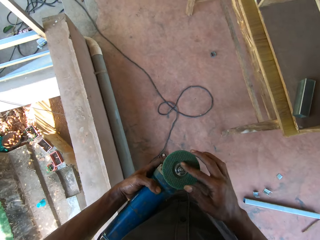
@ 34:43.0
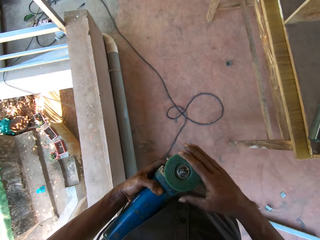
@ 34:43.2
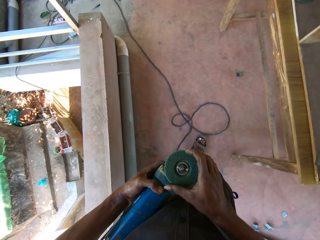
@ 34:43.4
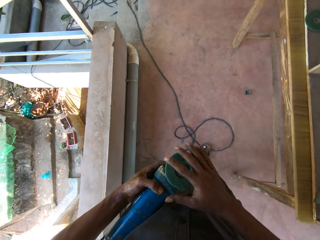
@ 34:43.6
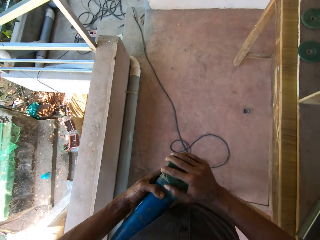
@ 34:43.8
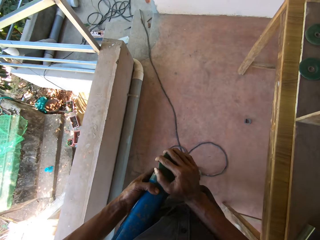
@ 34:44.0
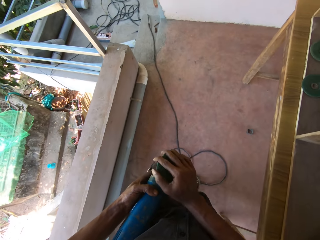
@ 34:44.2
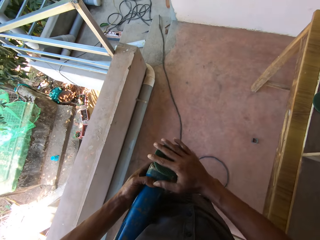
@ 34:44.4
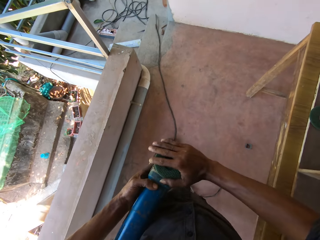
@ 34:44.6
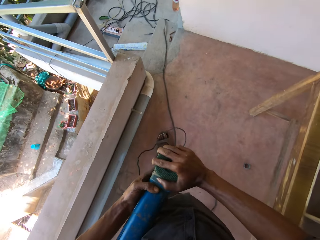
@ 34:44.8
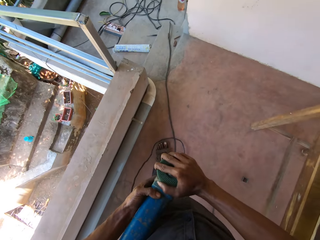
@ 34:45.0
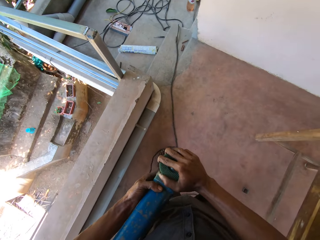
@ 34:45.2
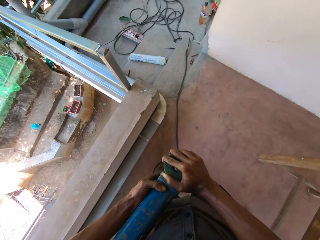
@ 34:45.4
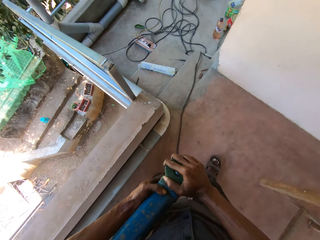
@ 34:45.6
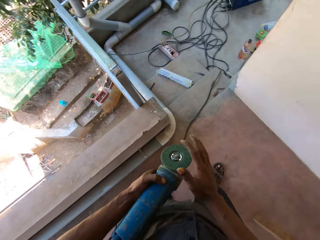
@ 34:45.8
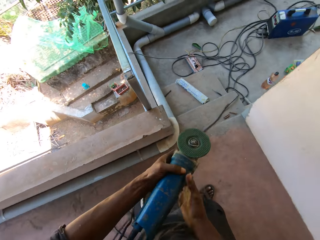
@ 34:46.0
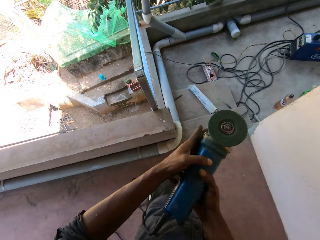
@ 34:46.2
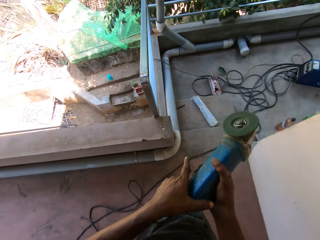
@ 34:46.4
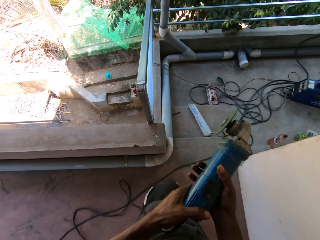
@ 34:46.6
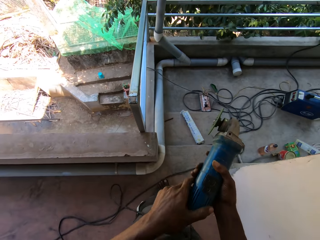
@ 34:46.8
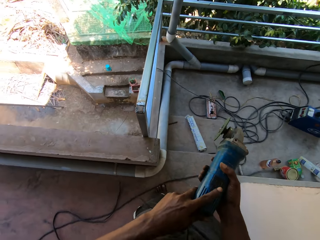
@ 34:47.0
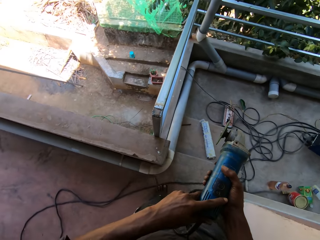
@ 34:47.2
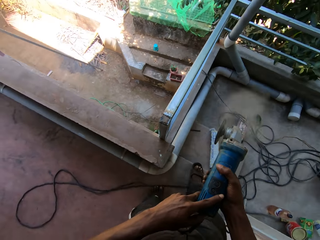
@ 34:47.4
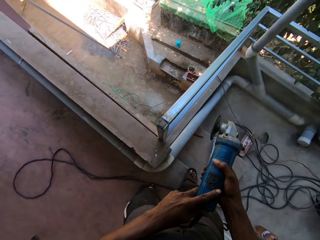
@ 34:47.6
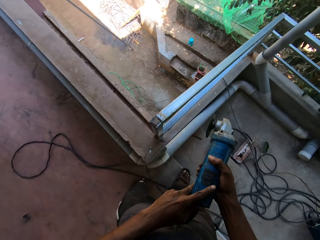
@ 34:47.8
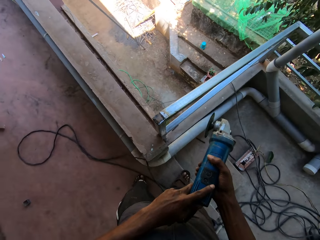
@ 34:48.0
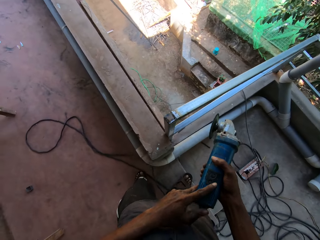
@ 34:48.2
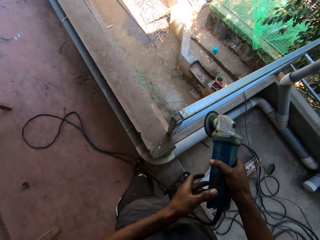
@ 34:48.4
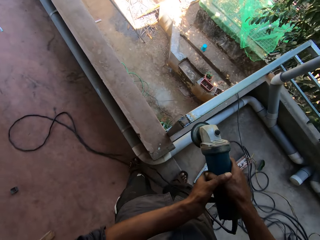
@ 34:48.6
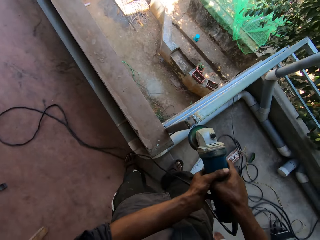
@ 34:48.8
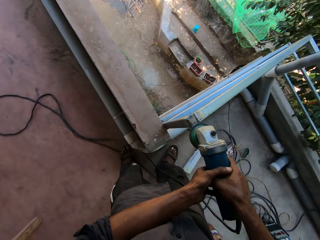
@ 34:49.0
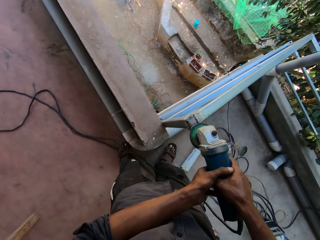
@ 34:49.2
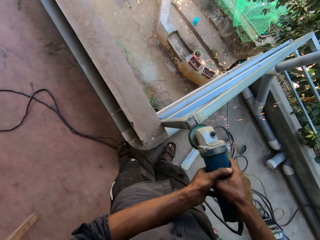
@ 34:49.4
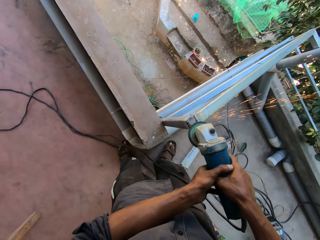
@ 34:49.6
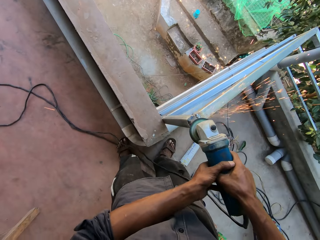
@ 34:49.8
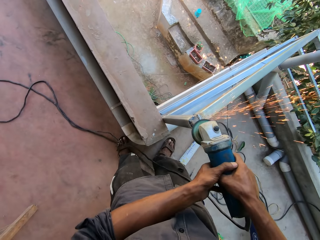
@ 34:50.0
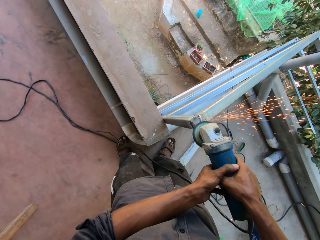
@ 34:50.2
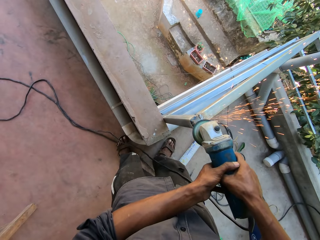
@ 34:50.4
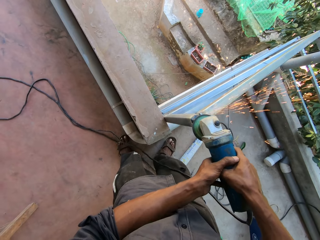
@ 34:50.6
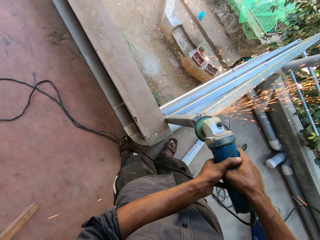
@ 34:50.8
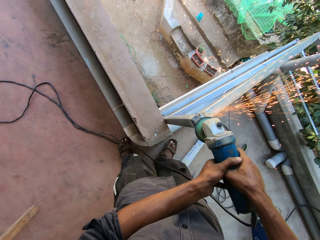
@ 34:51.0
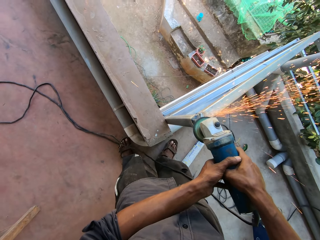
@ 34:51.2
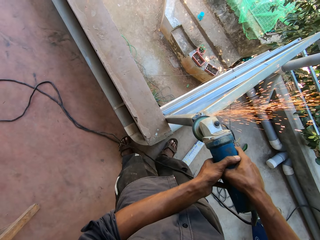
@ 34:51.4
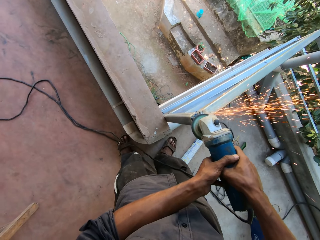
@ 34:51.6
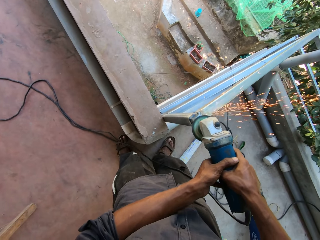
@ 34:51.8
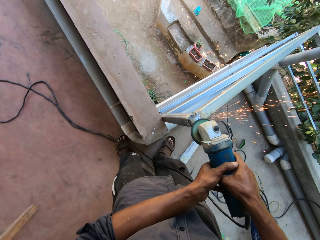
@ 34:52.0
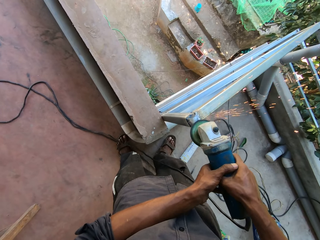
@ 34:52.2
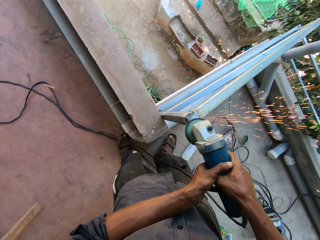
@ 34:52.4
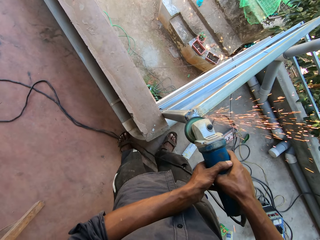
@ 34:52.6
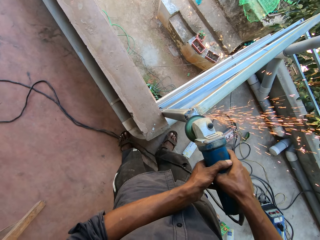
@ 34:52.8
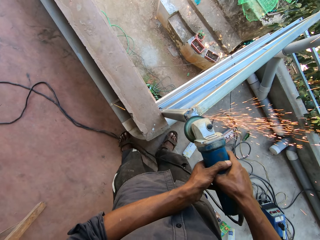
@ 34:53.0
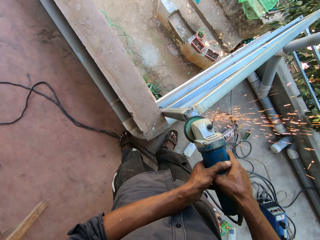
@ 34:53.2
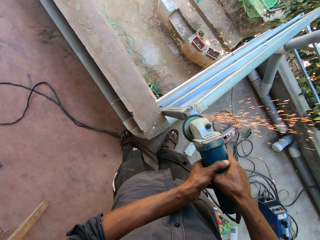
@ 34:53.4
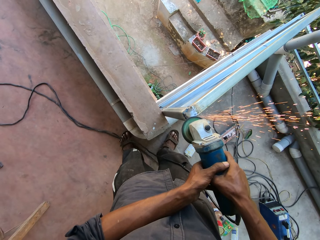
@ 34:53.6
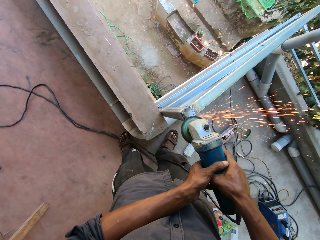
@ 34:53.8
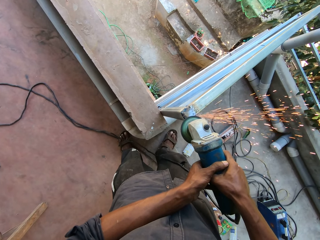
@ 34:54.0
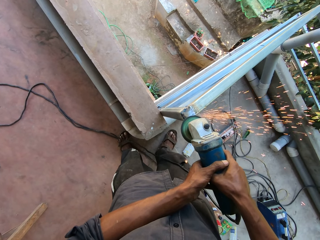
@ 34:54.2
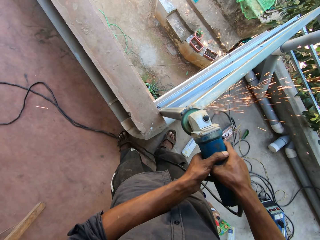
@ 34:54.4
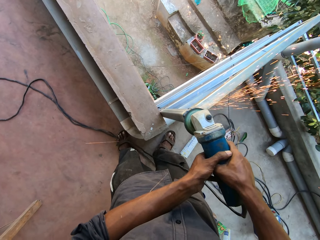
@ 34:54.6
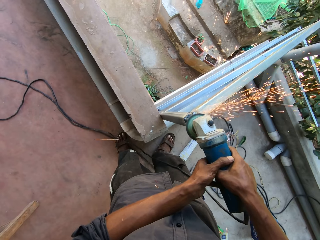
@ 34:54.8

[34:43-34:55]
The camera wearer carries a grinder across the building. He turns on the angle grinder with his left hand. He scrapes the balcony rails with the angle grinder in his hands. He polishes a metallic structure.

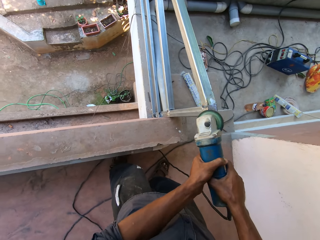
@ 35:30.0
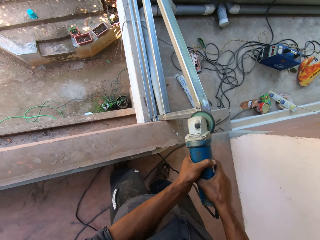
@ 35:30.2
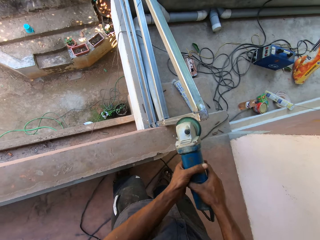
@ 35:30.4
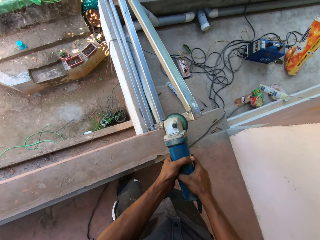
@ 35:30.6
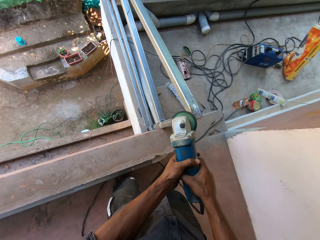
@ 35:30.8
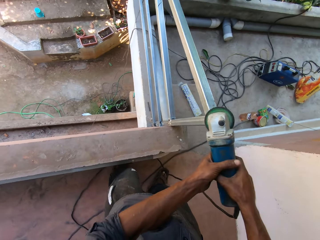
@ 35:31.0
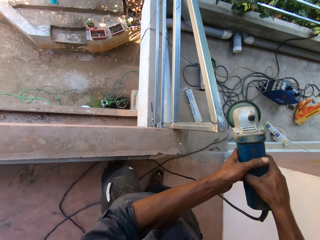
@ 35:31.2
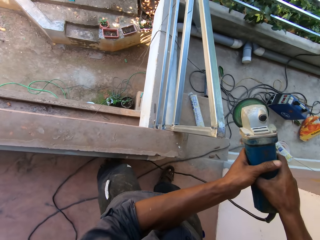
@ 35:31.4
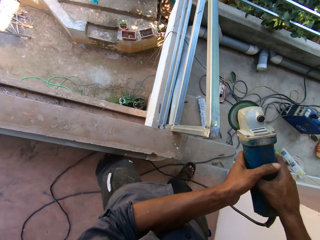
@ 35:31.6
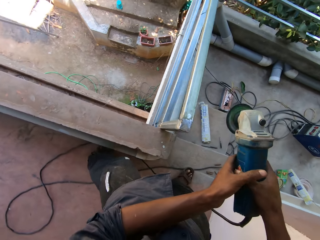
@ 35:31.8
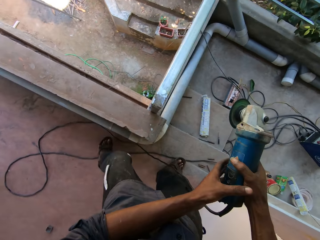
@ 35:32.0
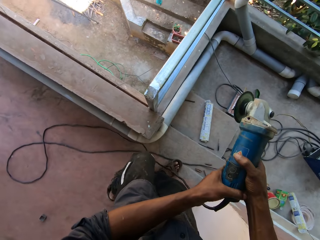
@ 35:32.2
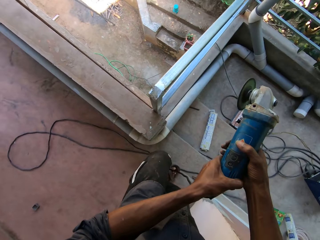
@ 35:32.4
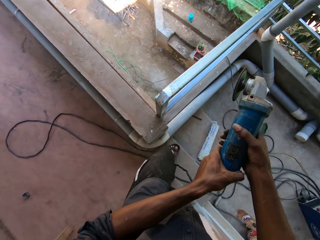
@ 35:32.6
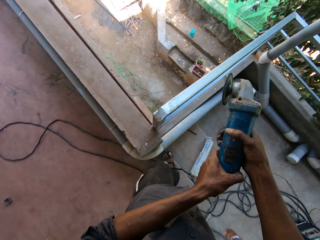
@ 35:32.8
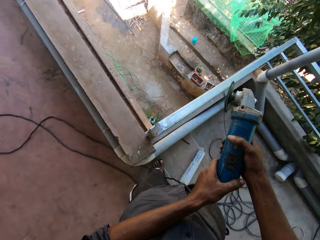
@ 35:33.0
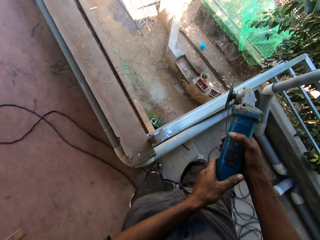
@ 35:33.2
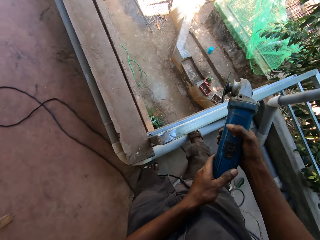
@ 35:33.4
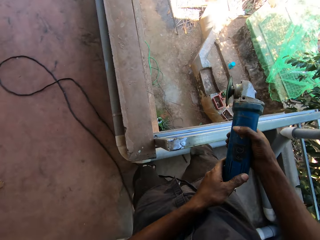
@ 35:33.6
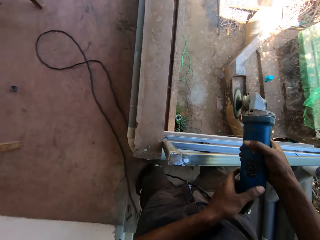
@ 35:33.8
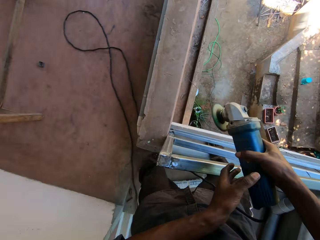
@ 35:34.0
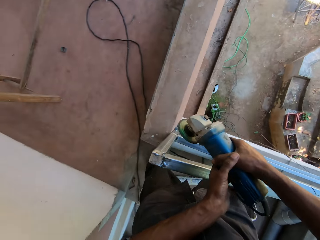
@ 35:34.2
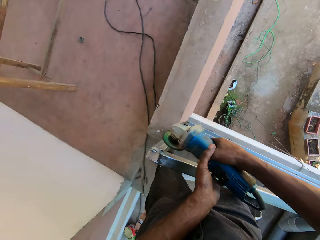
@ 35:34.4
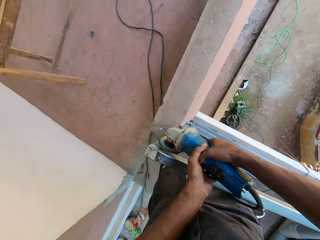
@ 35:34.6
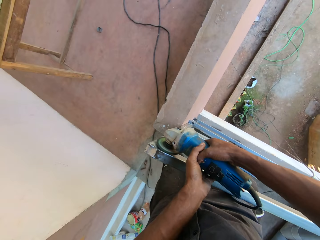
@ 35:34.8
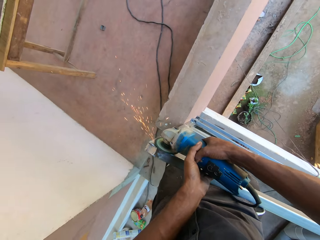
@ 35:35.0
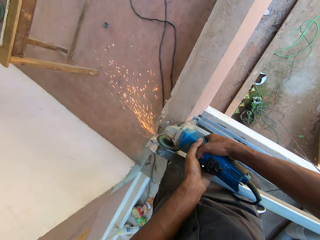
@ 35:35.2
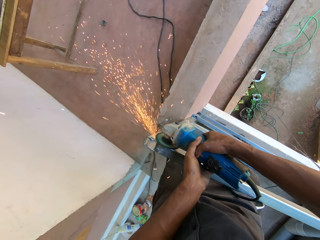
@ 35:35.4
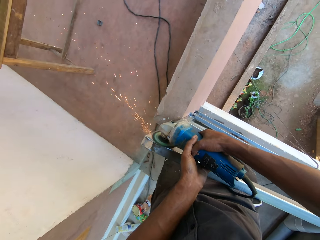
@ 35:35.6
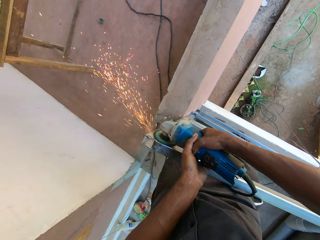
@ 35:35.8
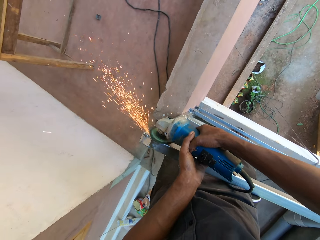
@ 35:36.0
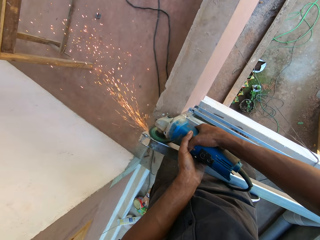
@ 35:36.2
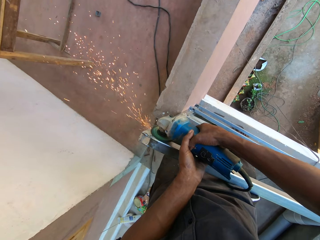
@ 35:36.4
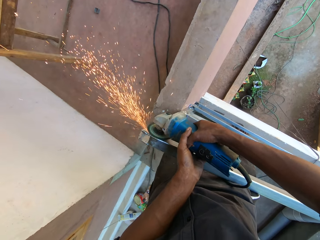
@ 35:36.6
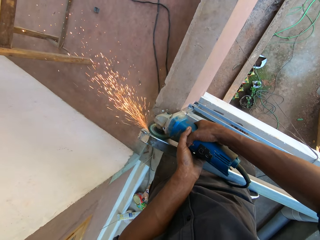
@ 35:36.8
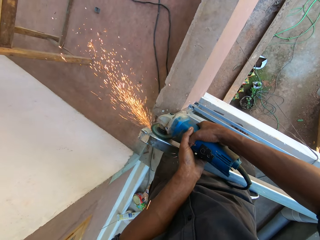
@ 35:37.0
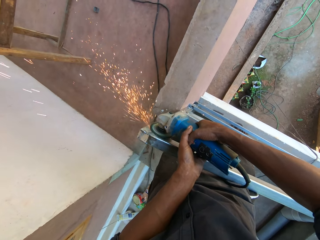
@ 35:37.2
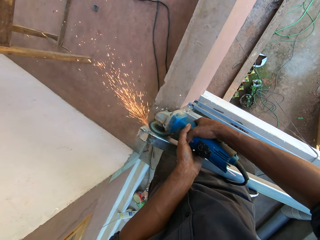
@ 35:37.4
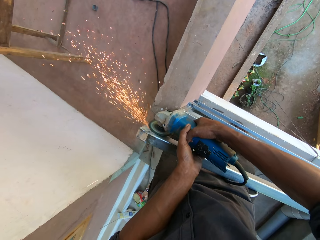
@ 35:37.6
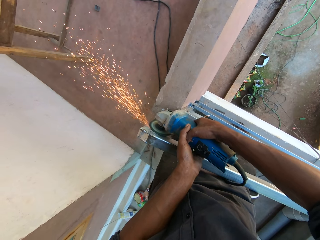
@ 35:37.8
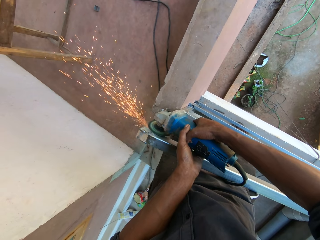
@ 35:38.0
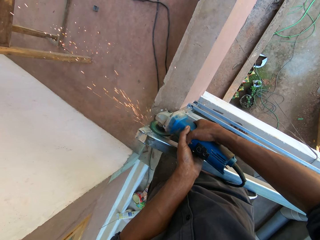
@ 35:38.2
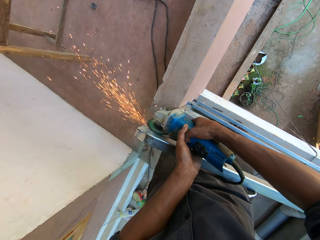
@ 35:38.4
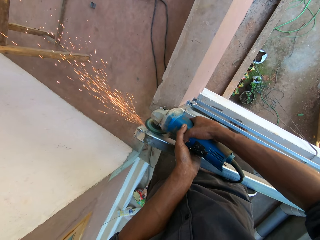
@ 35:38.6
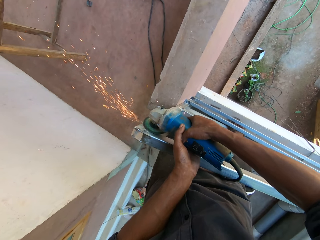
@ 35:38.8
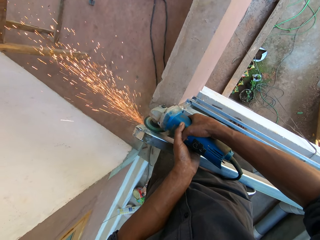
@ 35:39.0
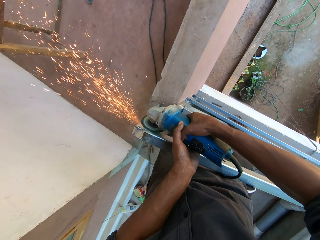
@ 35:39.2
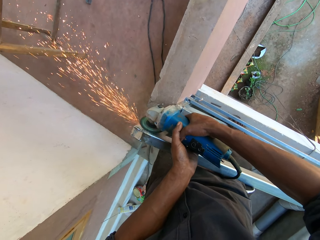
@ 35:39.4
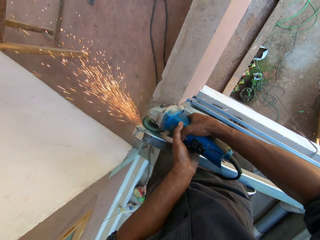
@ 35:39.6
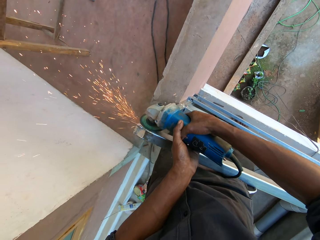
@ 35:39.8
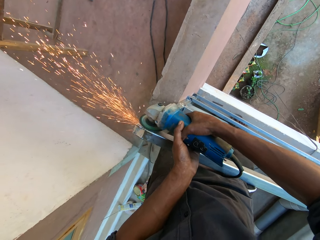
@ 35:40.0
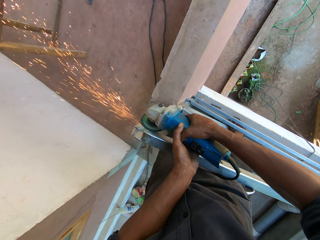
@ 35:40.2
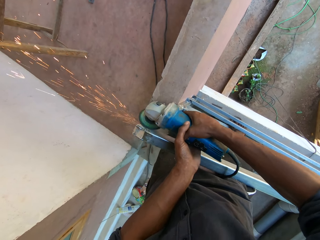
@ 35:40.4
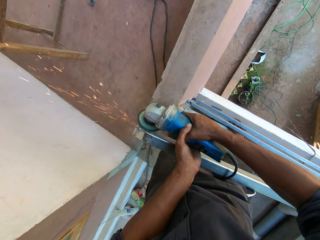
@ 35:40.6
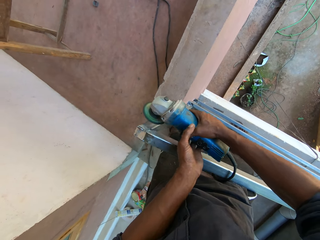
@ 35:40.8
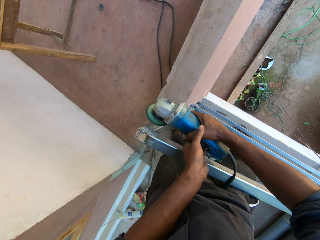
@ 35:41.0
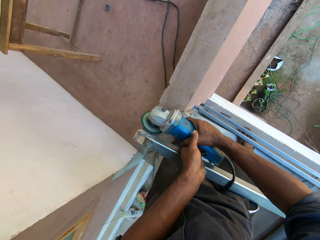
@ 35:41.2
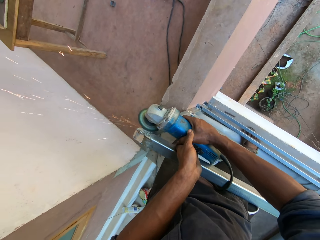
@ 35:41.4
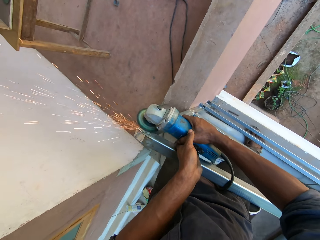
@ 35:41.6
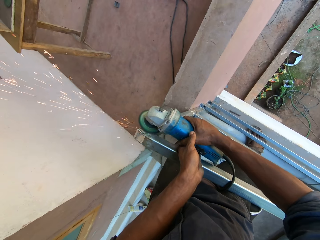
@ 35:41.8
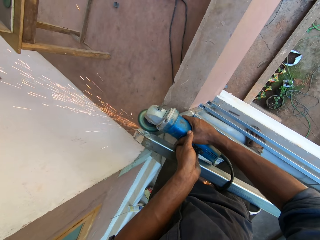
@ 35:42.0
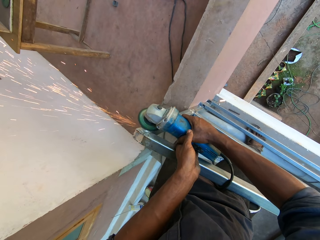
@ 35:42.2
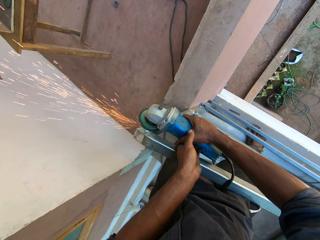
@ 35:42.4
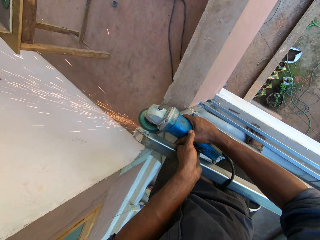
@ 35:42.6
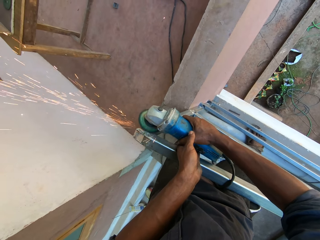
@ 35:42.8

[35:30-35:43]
The camera wearer carries a grinder around a metallic structure. He polishes the metallic structure. He scrapes the balcony rails with the angle grinder in his hands.
